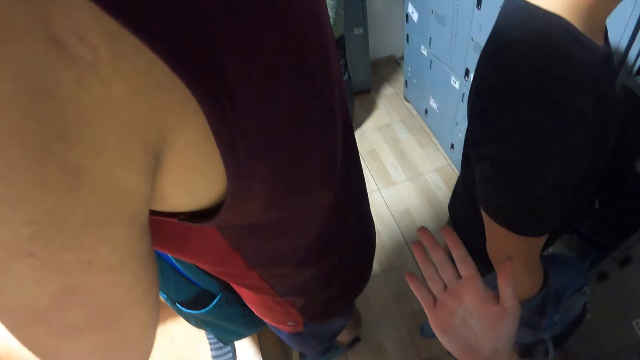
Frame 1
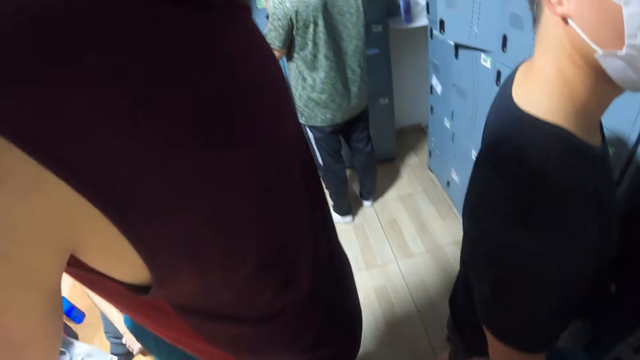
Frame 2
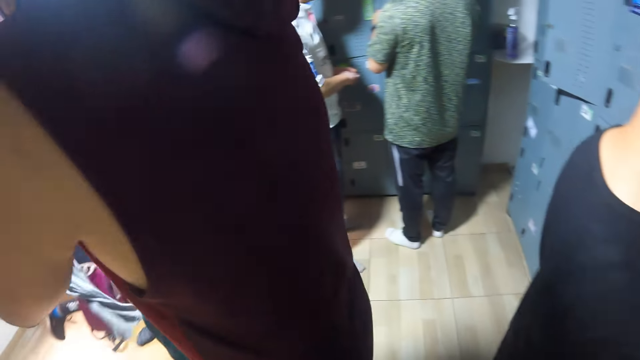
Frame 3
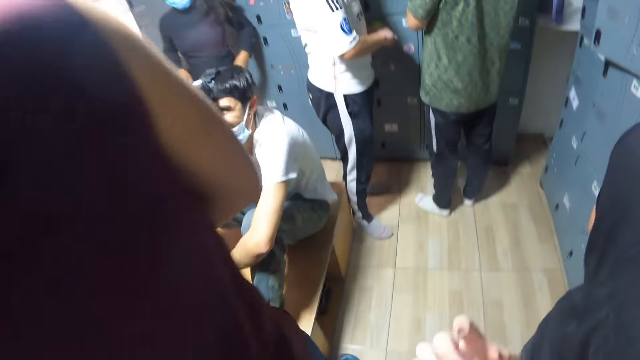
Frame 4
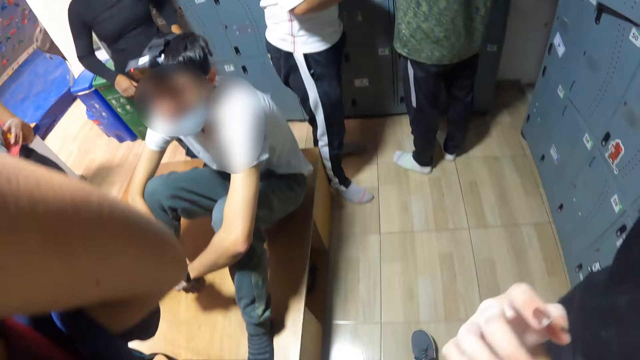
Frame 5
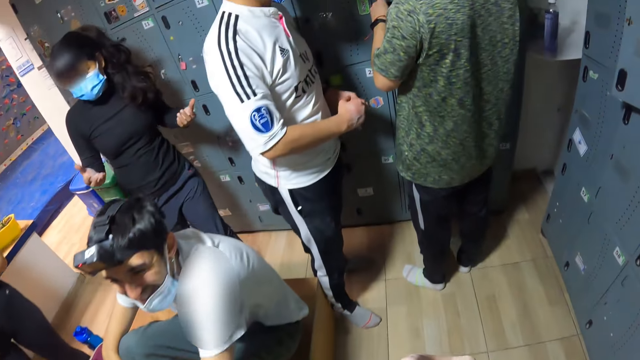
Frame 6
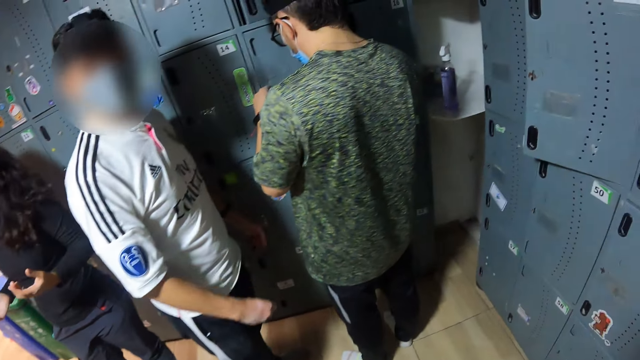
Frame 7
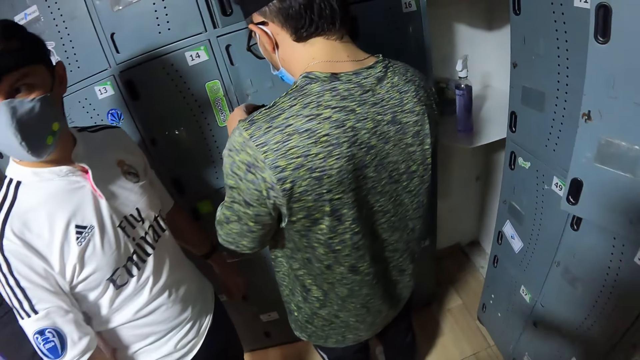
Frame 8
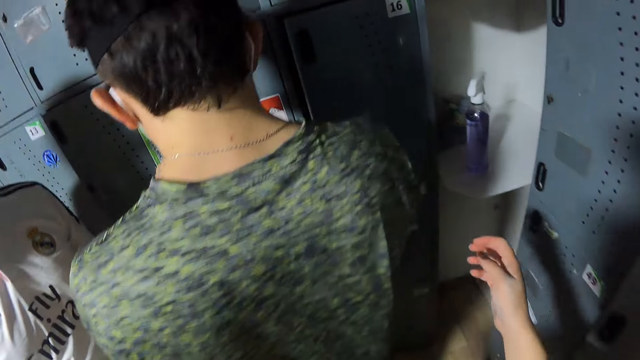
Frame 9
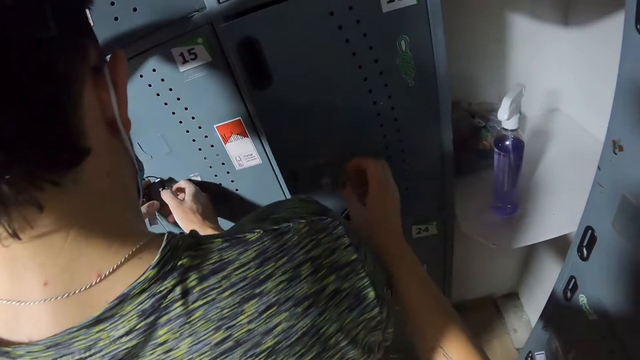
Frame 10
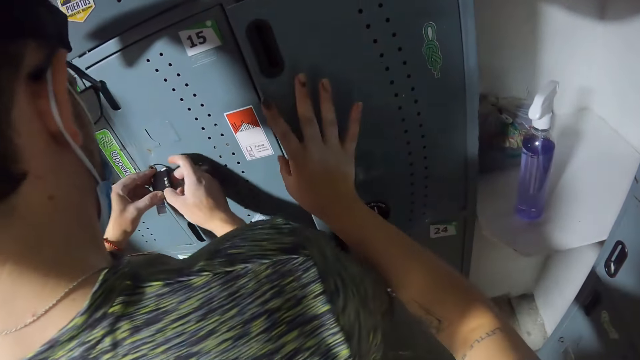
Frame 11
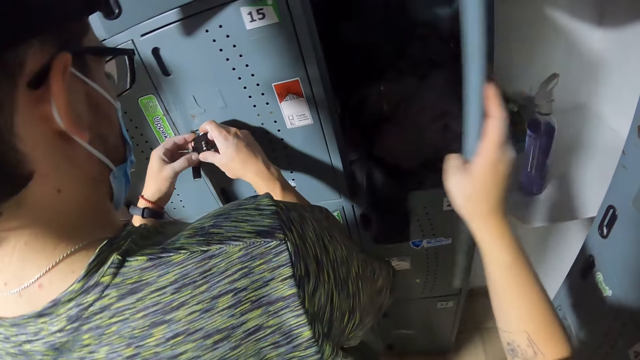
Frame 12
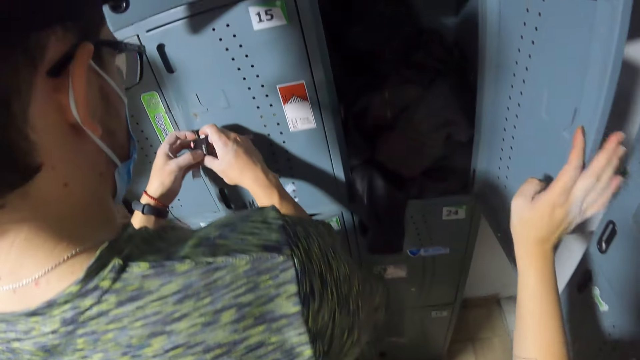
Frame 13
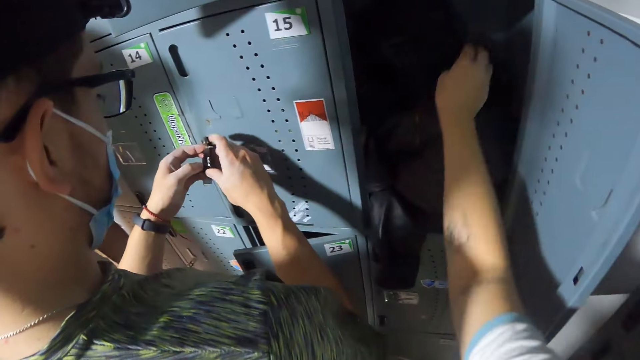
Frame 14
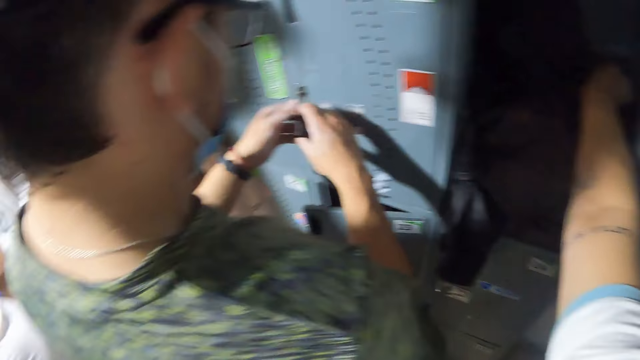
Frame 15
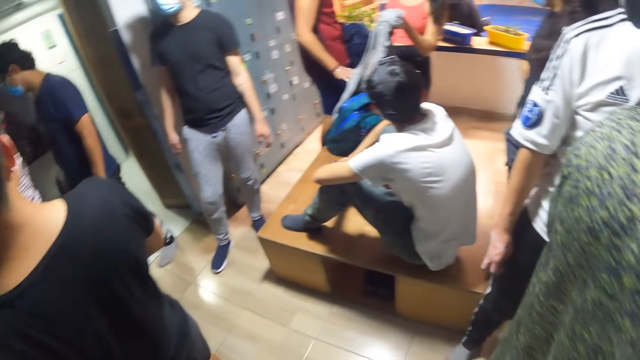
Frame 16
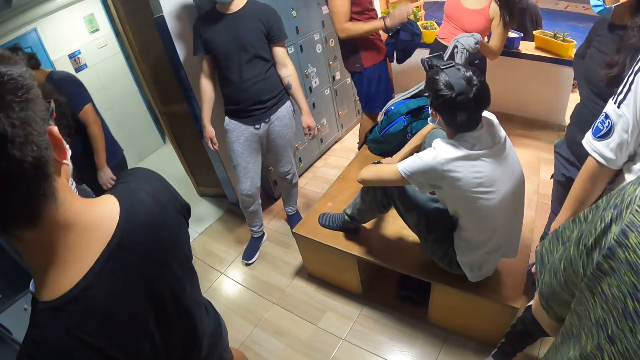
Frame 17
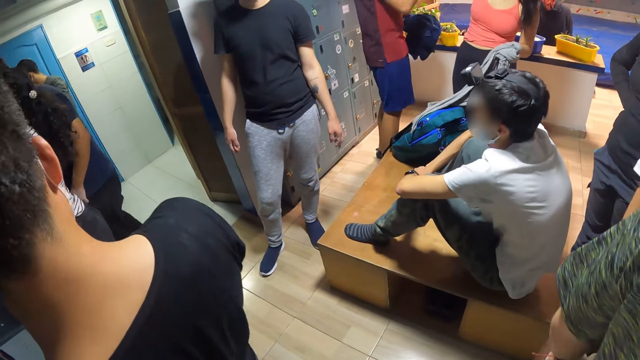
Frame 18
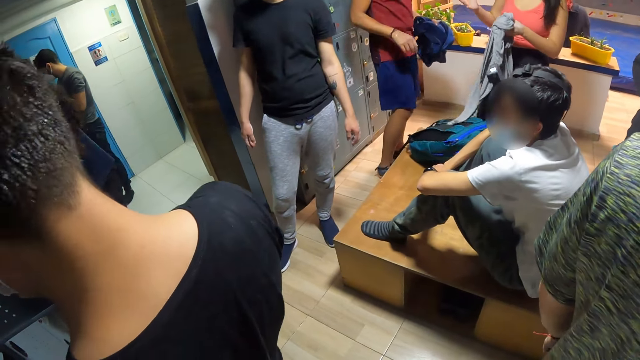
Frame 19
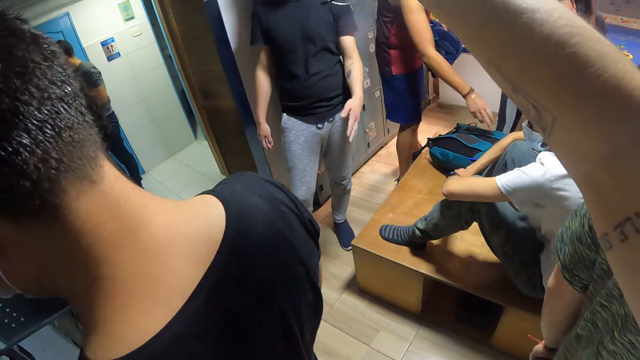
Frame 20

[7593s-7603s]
The camera wearer converses with a man. She walks around the room. She opens a locker door with her right hand. She looks in the locker. She reaches into the locker with her right hand. She checks in the locker. She looks around the room. Another man converses with the first man. The camera wearer walks around the room.

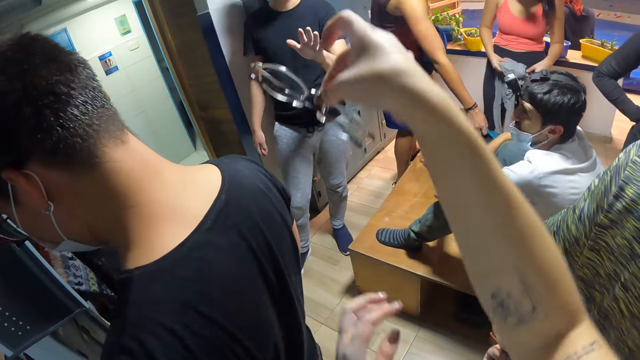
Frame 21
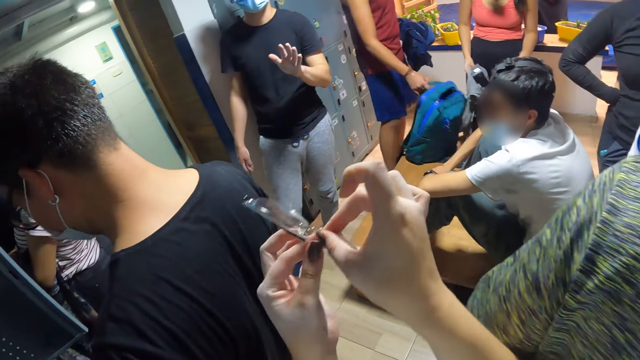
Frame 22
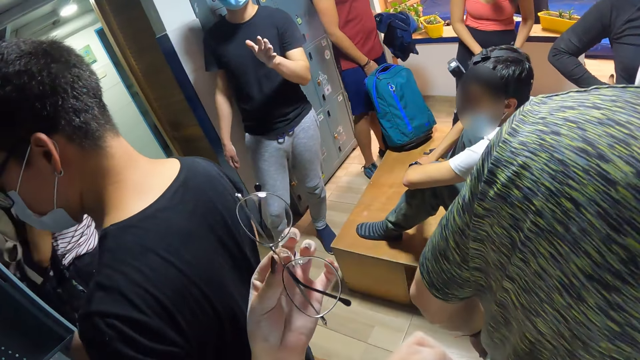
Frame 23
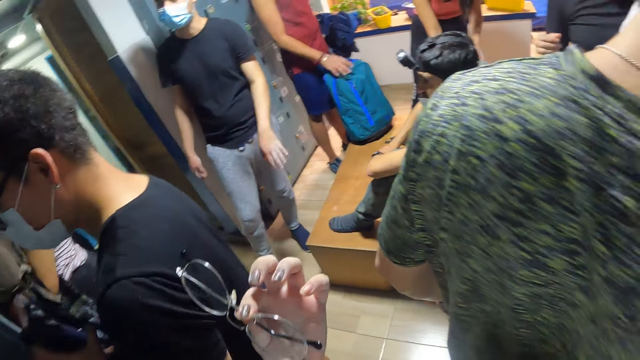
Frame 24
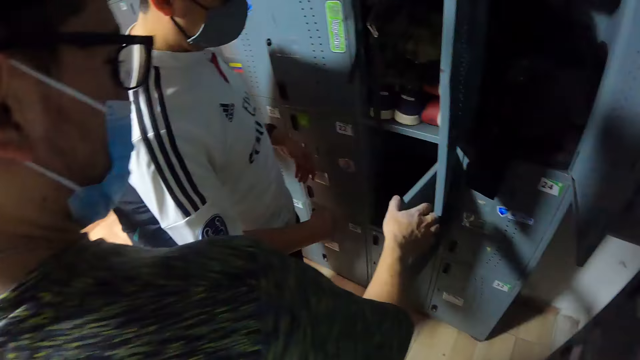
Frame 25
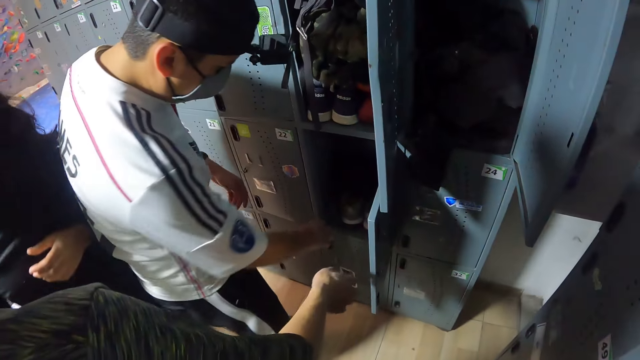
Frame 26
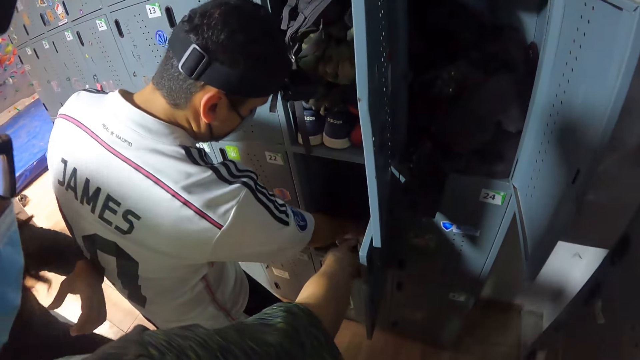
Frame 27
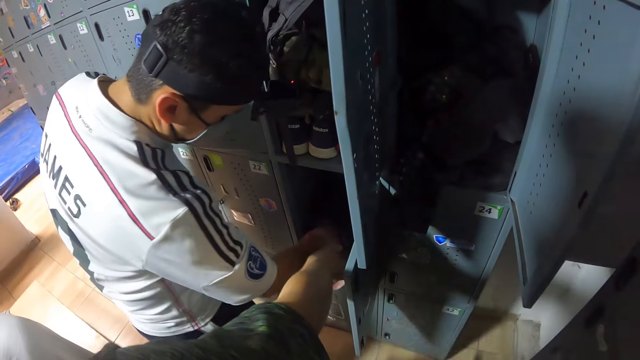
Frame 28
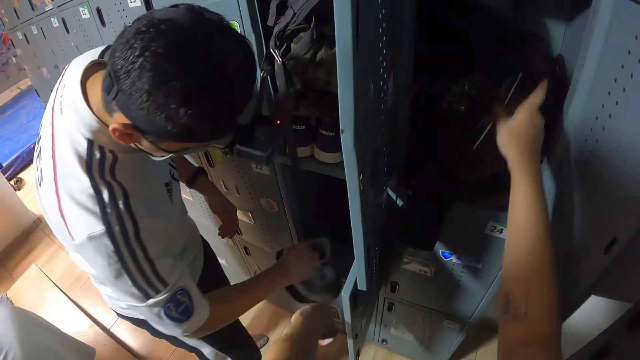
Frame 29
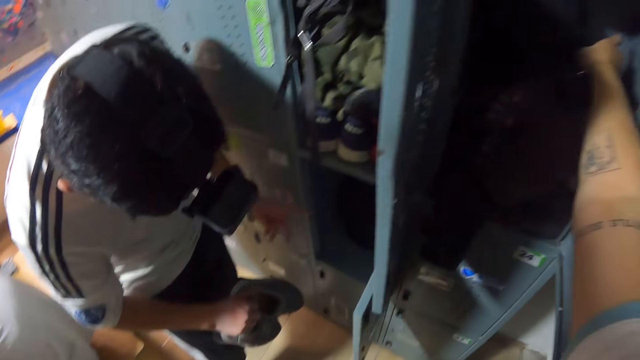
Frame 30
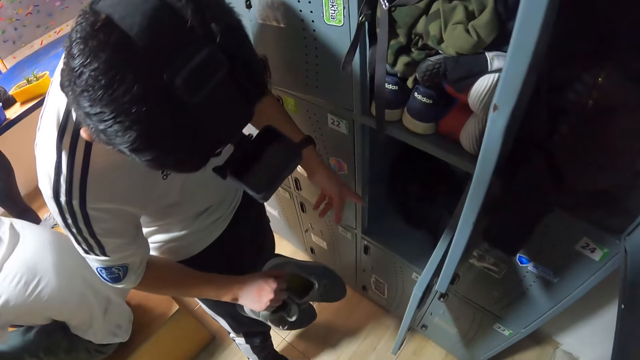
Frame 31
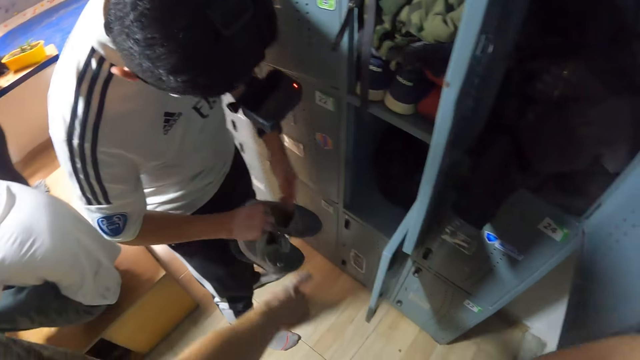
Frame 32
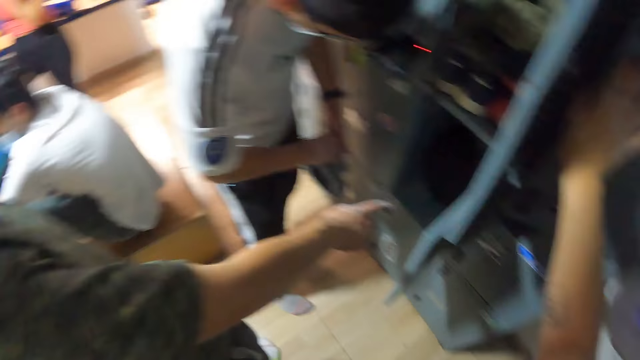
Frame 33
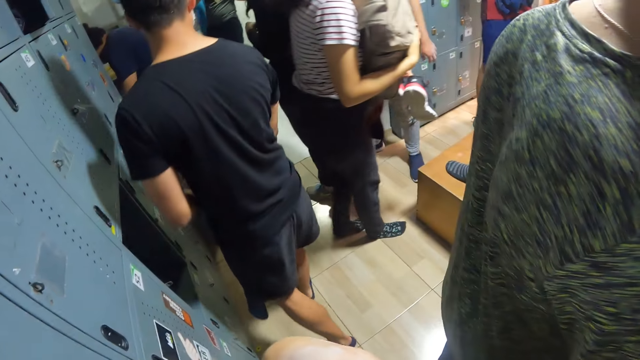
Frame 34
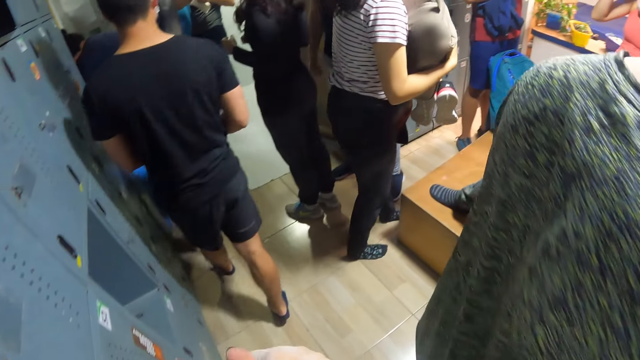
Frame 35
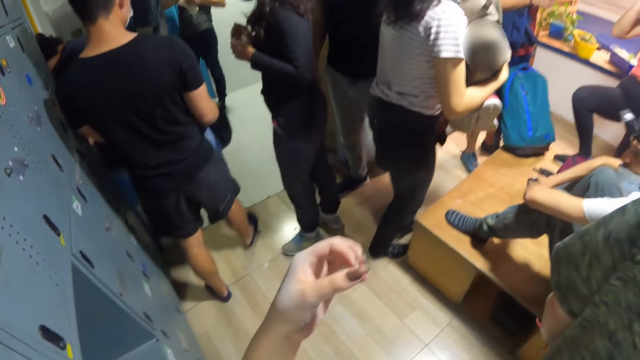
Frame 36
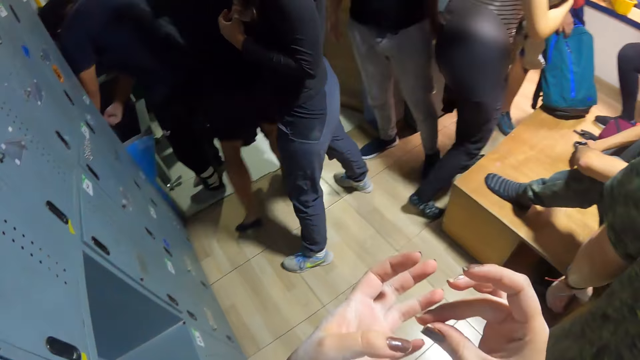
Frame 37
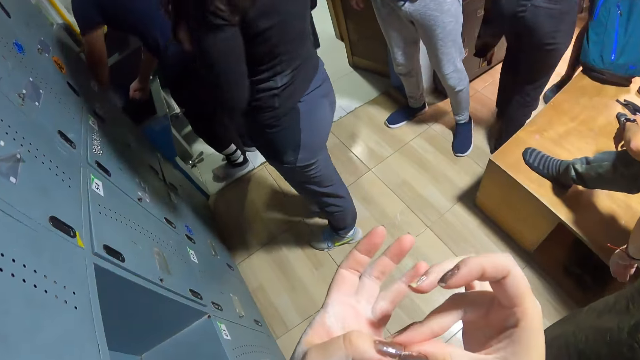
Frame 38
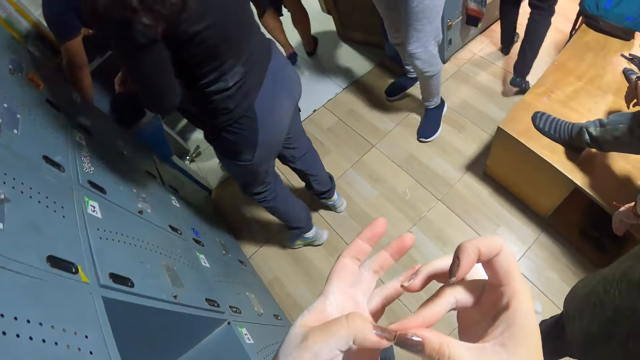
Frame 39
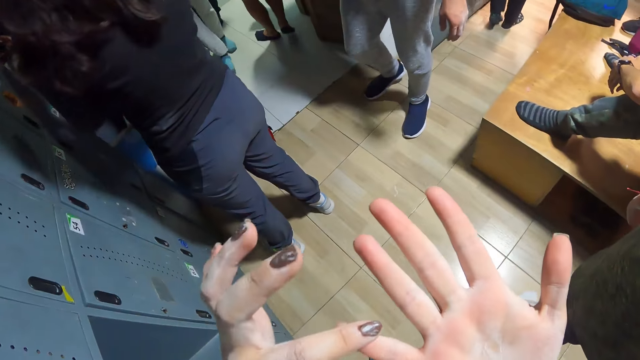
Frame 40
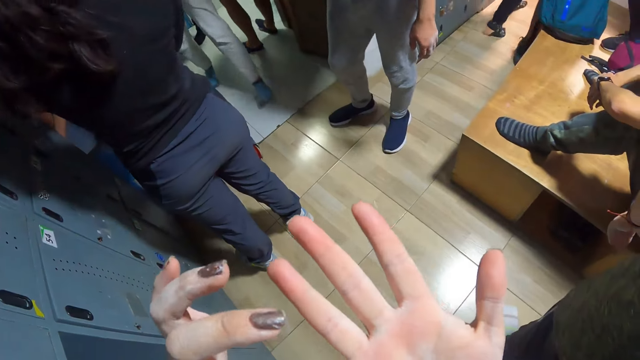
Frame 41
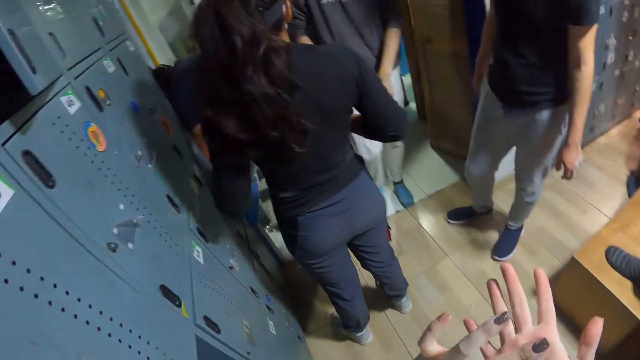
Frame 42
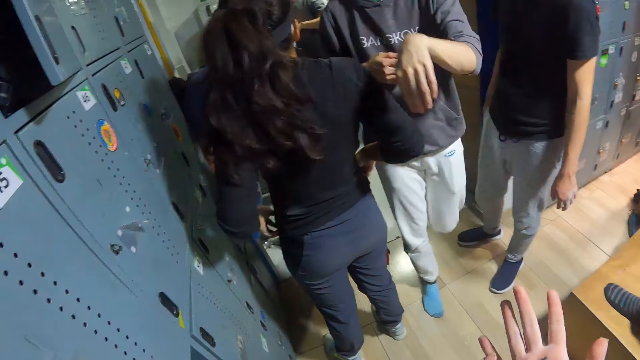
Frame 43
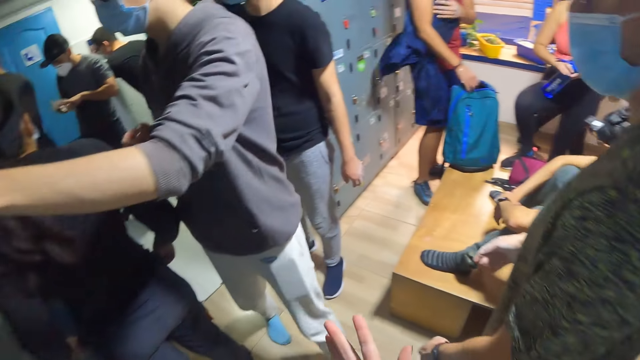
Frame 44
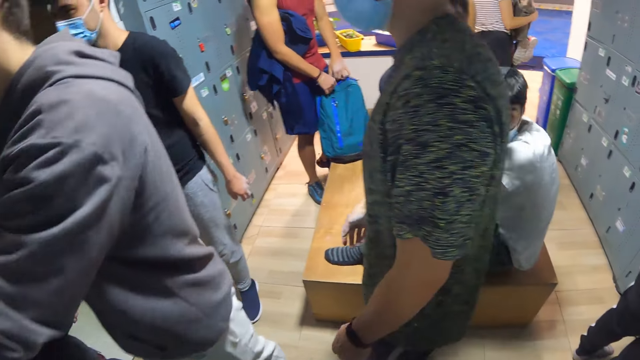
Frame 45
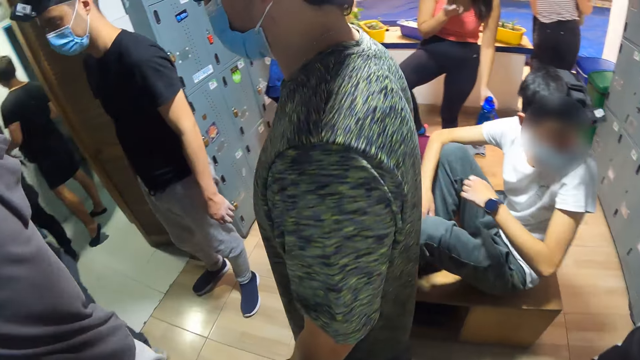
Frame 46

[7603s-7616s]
The camera wearer holds a pair of spectacles with her right hand. She passes the spectacles from her right hand to her left hand. She converses with a man. Another man checks in the locker. The first man stands in the room. The camera wearer turns around. She puts the spectacles into the locker with her right hand. She closes the locker door with her right hand. She turns around. She checks her fingers. The other man walks around the room. The camera wearer touches her fingers with both hands. She checks her fingers. The first man stands in the room. The camera wearer looks around the room. The first man stands in the room.
